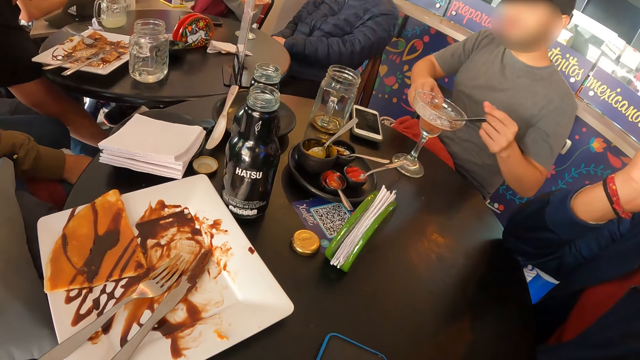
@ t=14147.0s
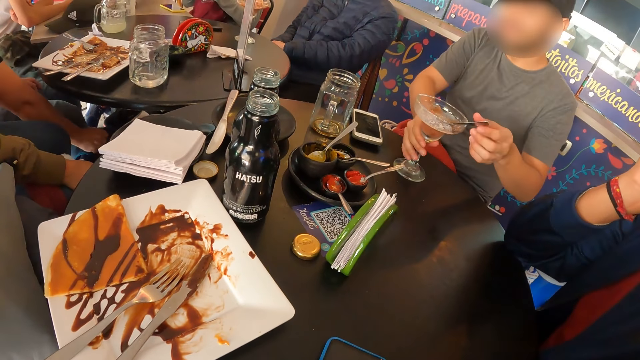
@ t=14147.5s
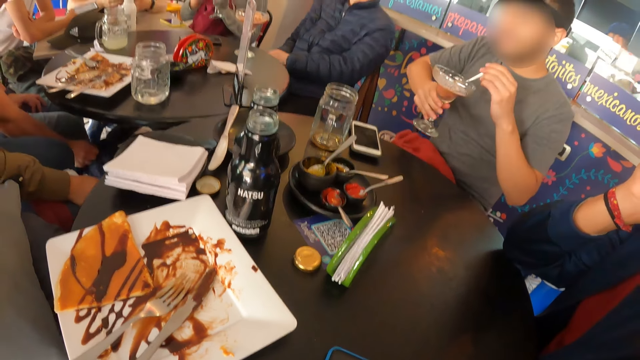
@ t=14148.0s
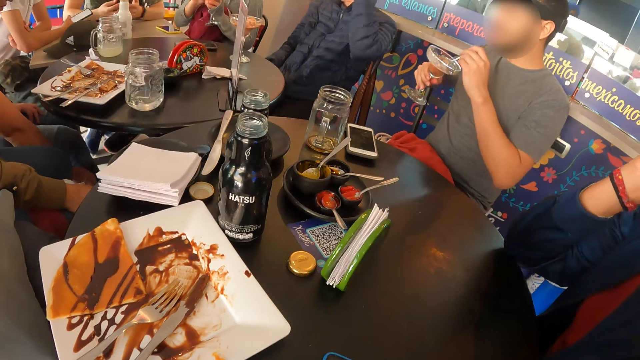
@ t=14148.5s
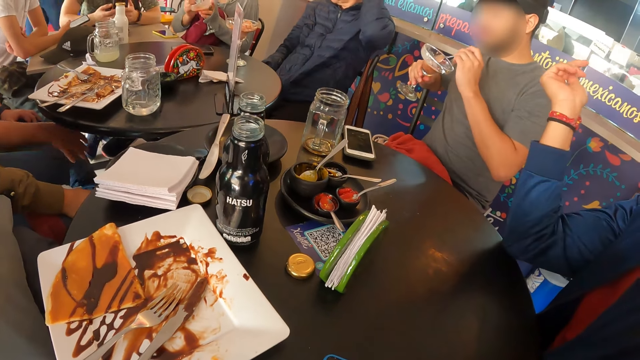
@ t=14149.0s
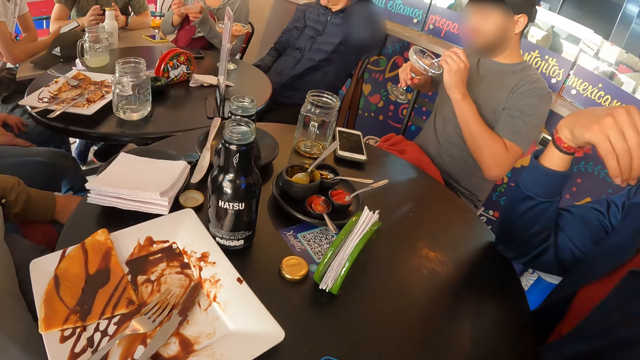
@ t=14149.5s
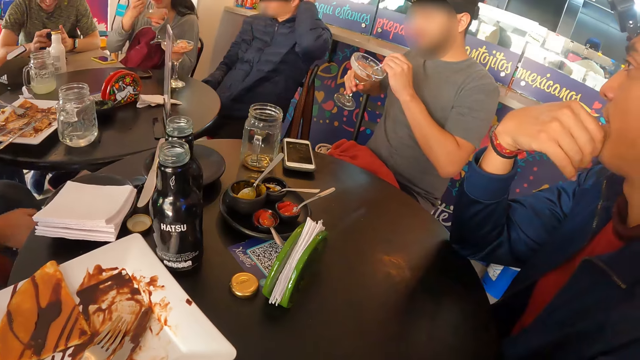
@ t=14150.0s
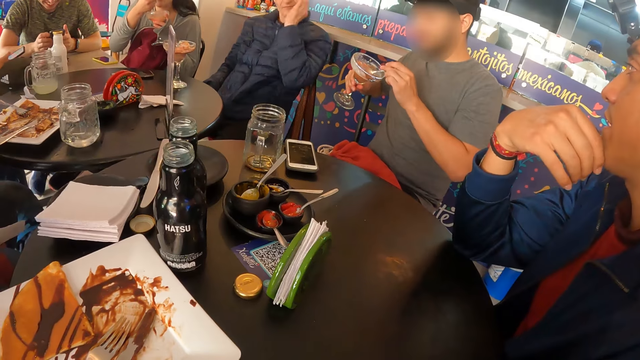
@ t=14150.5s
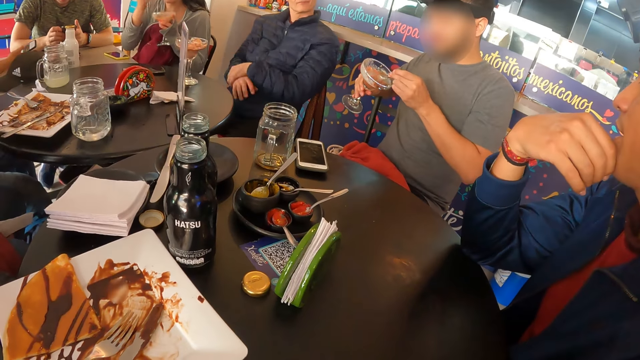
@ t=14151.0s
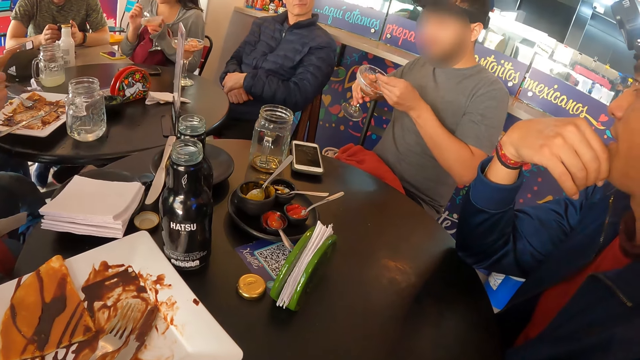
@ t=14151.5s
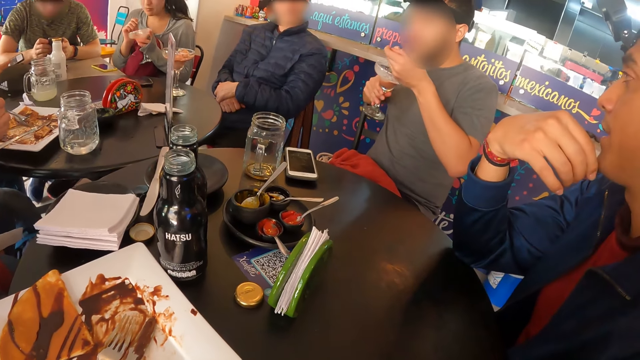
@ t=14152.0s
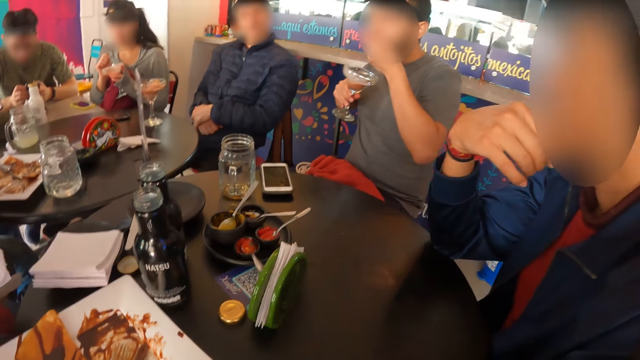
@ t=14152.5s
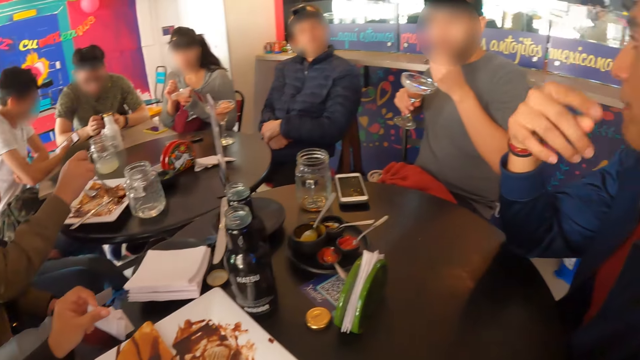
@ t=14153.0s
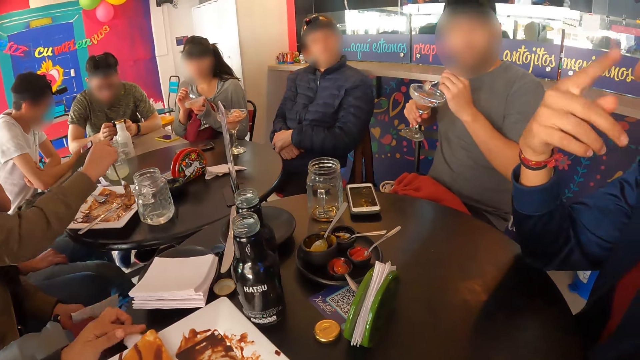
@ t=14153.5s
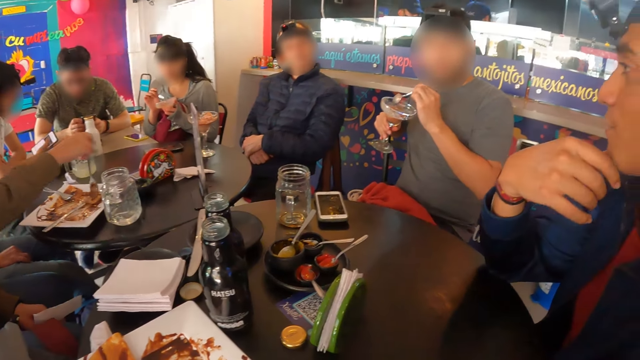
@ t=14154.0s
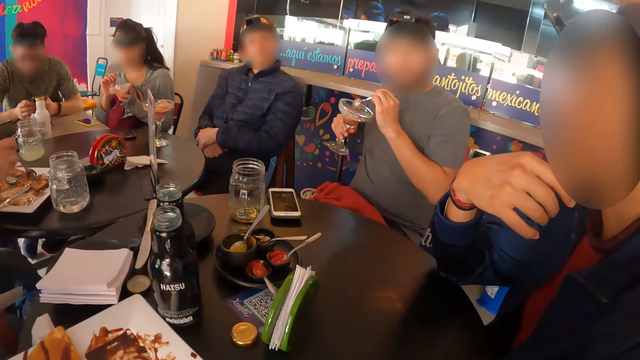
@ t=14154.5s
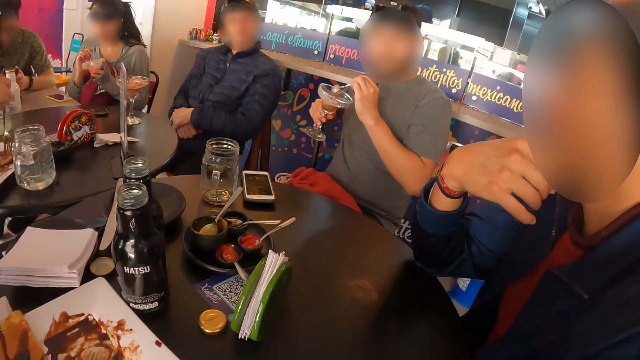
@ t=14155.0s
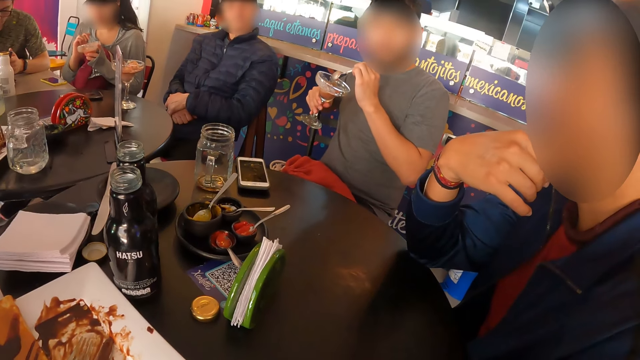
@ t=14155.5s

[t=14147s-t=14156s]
A man picks the cup from the table with his right hand, grabs the spoon in the cup with his left hand, and picks at the ice cream in the cup in his right hand with the spoon in his left hand. Another man operates a phone with both hands. A woman picks at the ice cream in the cup with the spoon in her right hand and eats the ice-cream with the spoon in her right hand. Another woman picks the fork from the plate with her right hand. The first woman picks at the ice cream in the cup with the spoon in her right hand. The first man eats the ice-cream with the spoon in his left hand. A third woman drops the serviette on the table with her left hand. A third man picks at the pancake on the plate with the fork in his right hand.

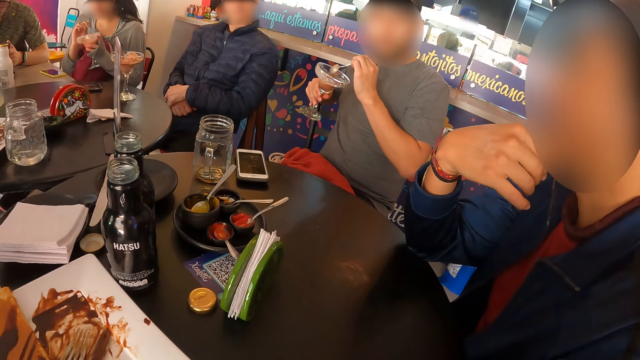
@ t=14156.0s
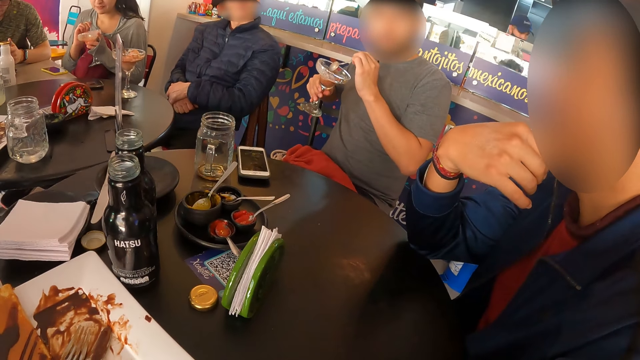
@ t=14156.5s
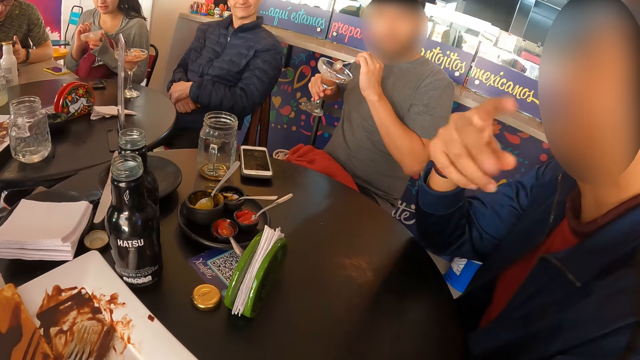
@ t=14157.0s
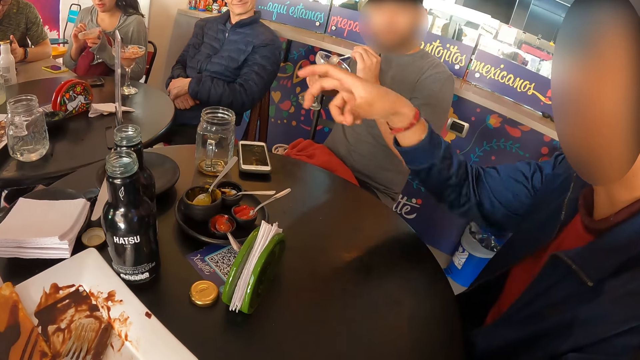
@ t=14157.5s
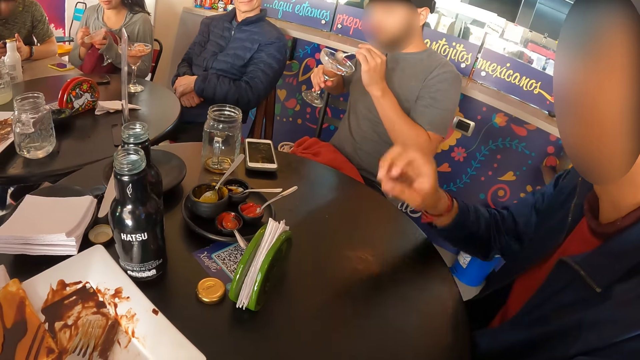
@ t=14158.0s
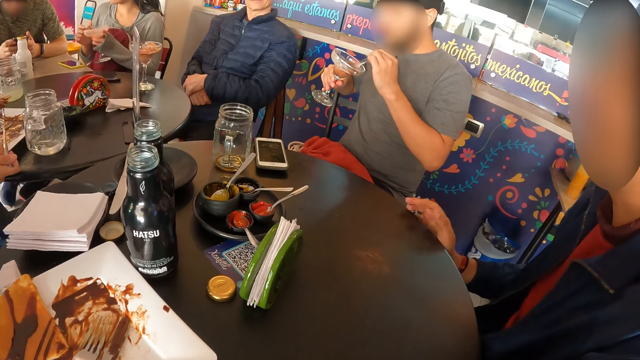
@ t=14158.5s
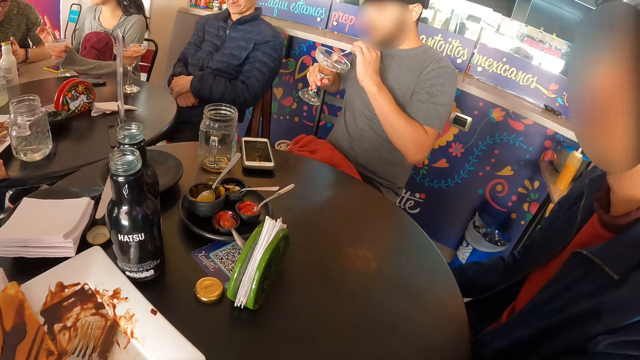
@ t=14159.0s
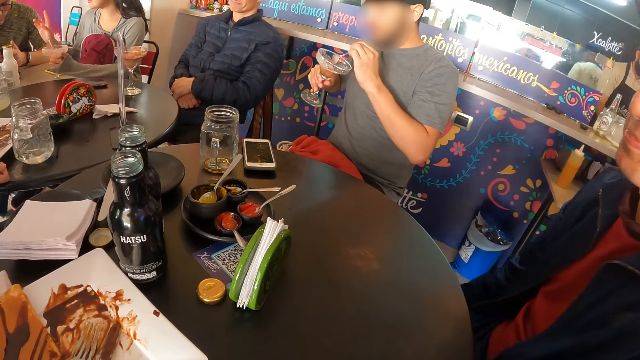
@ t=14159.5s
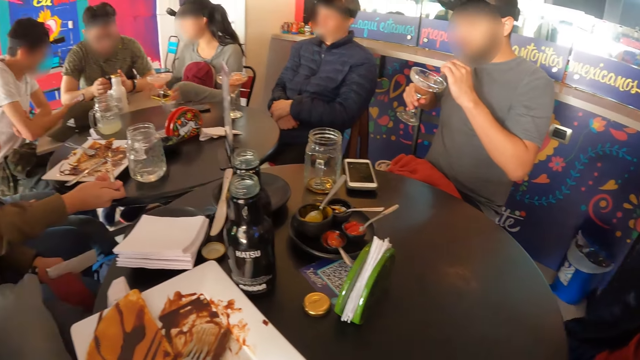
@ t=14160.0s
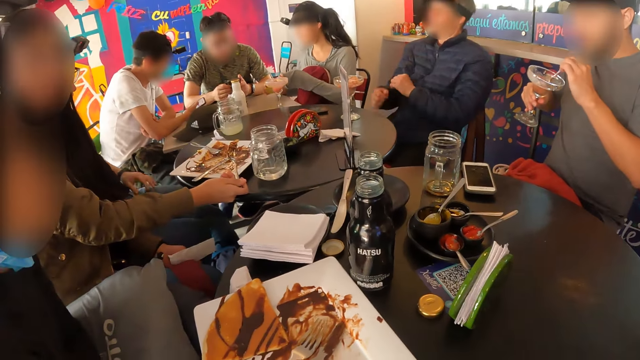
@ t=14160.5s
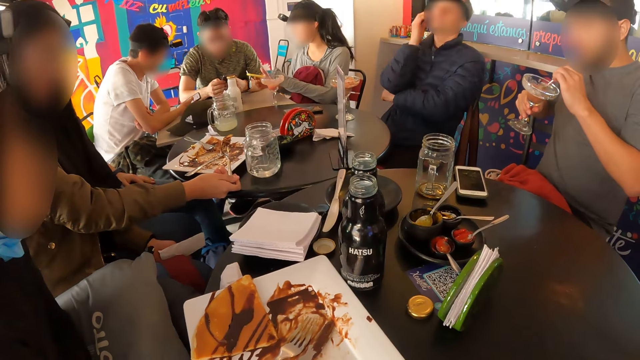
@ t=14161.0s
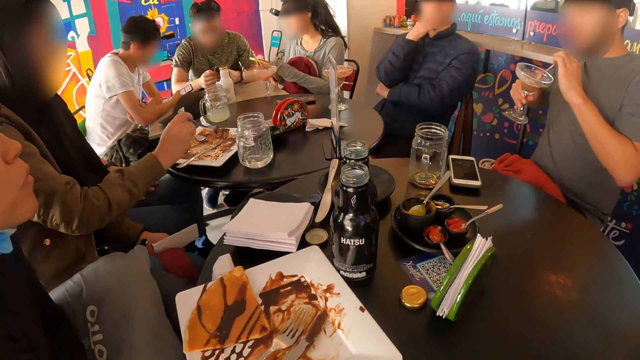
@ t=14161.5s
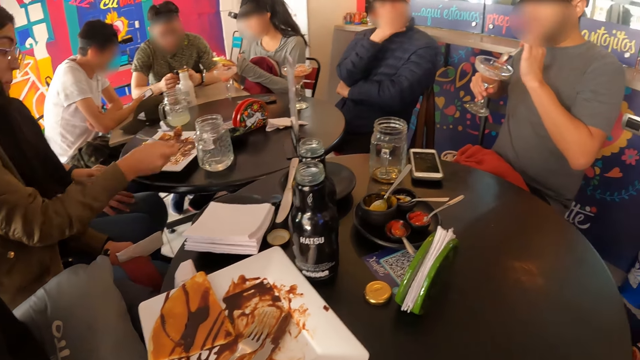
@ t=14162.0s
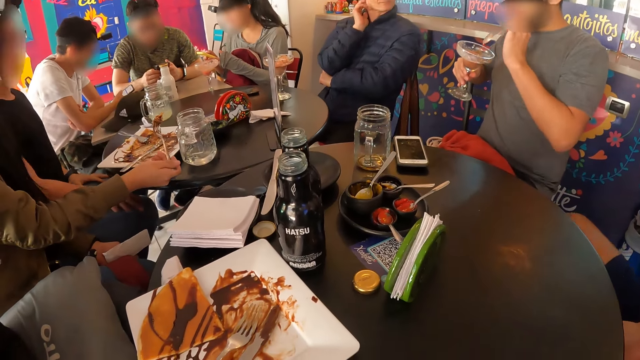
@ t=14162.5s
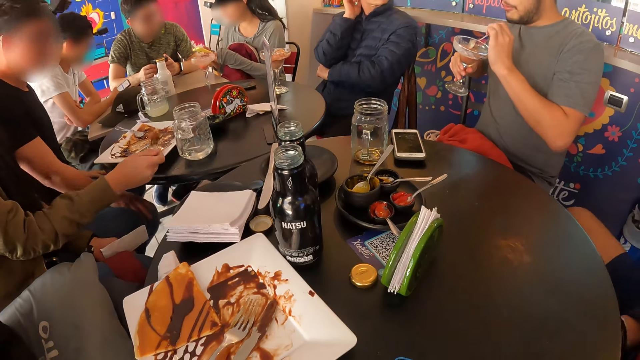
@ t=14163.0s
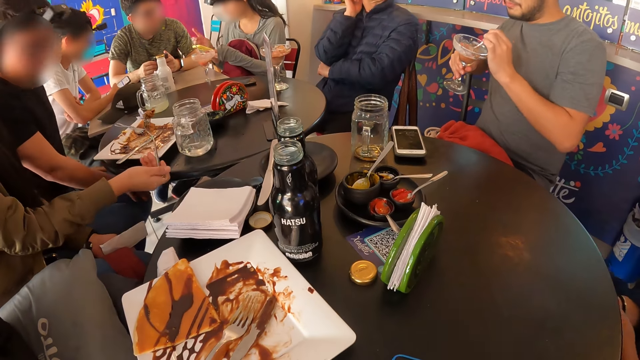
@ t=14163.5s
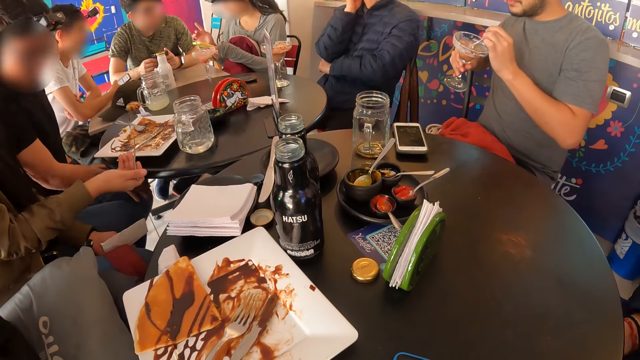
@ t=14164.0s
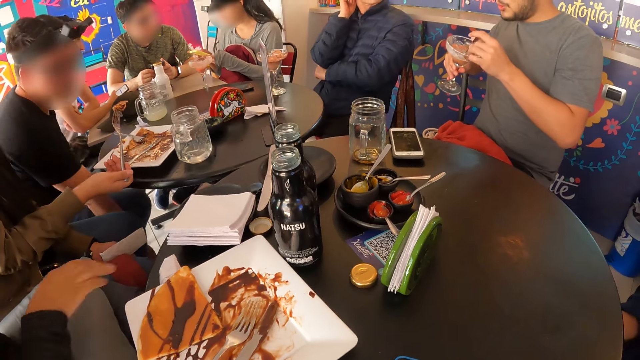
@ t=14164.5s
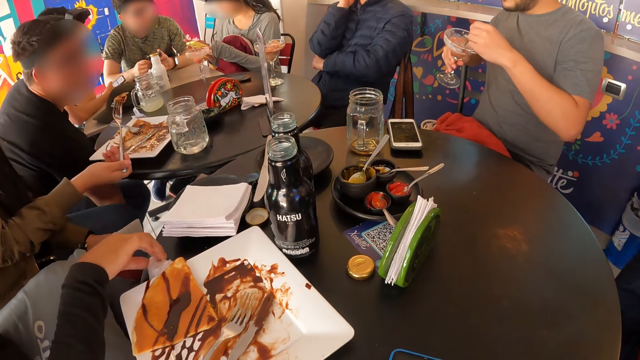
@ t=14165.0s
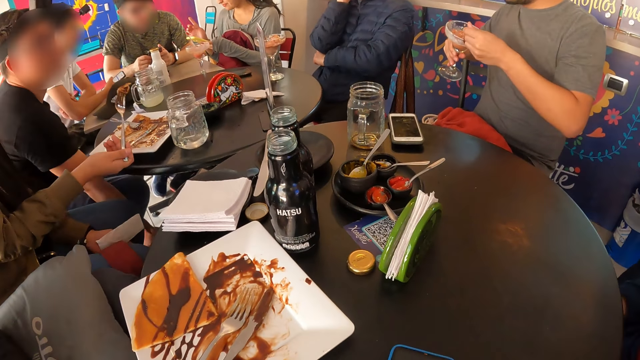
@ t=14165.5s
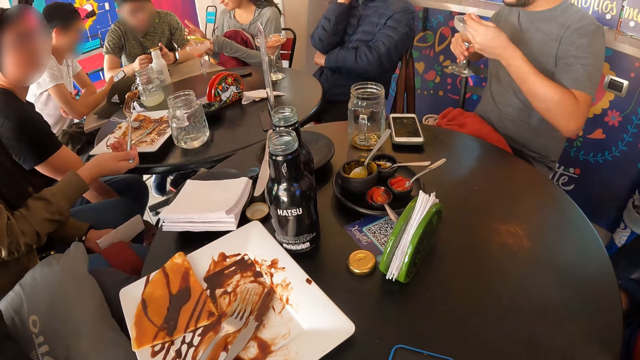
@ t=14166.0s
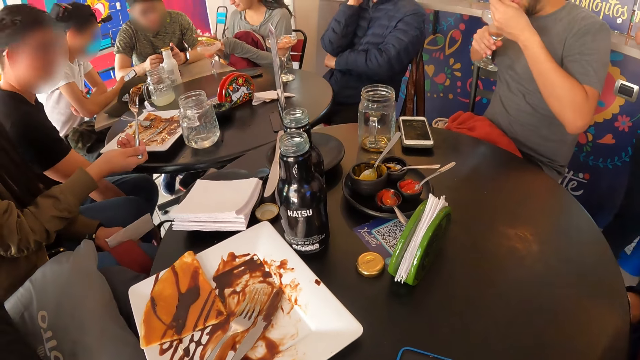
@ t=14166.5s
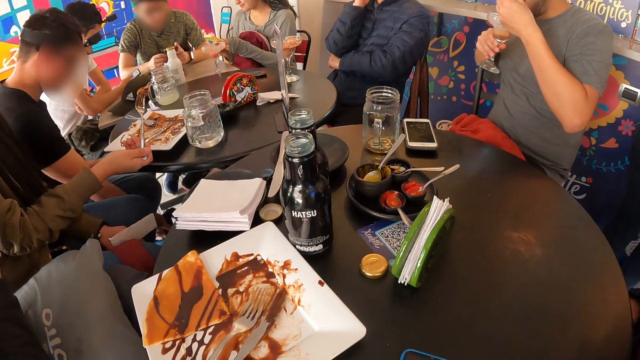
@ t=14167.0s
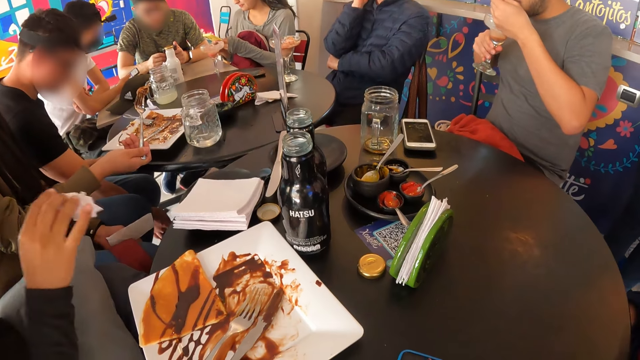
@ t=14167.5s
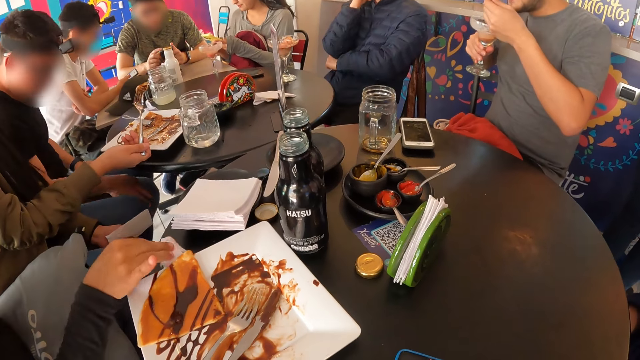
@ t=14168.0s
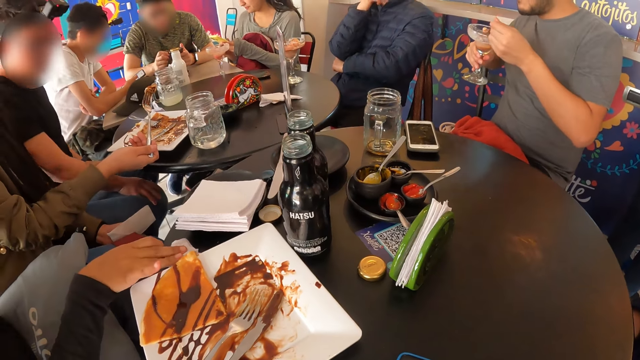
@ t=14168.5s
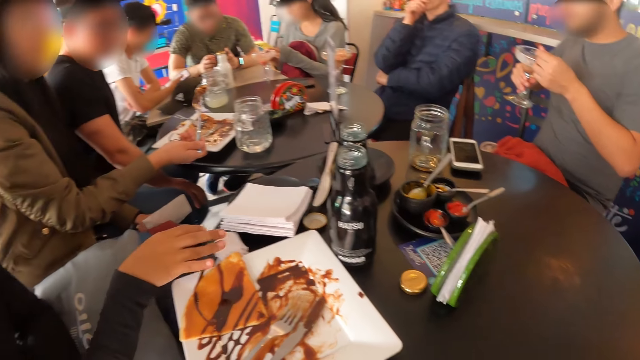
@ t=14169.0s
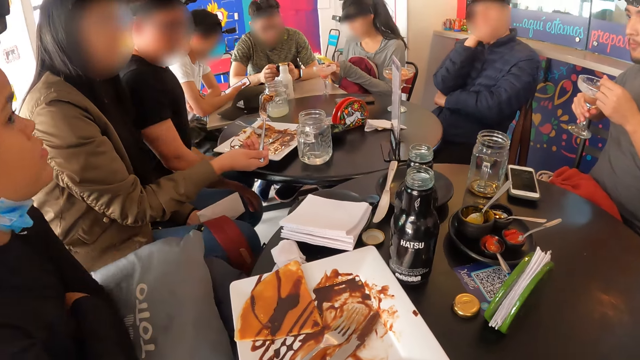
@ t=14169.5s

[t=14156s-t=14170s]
A person shakes his hands. A woman drops the spoon inside the cup with her right hand. A man picks at the ice cream in the cup in his right hand with a spoon in his left hand. The man picks at the ice cream again. The woman drops the cup on the table with her left hand. Another person taps a spoon on the glass. The woman picks the phone from the table with her left hand and operates the phone with both hands. The camera wearer looks around. Another woman picks at the pancake on the plate with the fork in her right hand. A third person cuts food on the plate. A third woman picks the serviette from the table with her right hand. Another man adjusts a bag on the floor with his right hand. The first man eats the ice-cream with the spoon in his left hand. The third woman drops the serviette on the table with her right hand.
